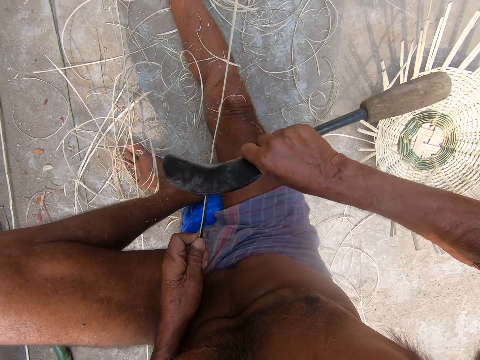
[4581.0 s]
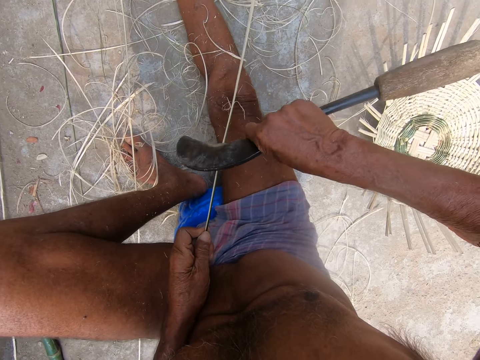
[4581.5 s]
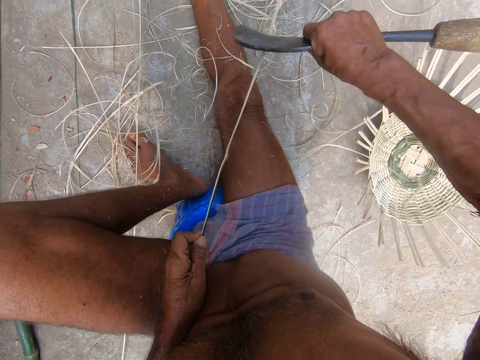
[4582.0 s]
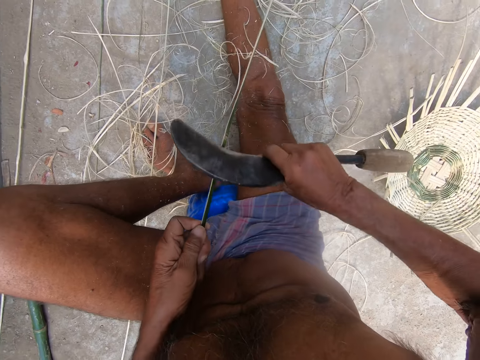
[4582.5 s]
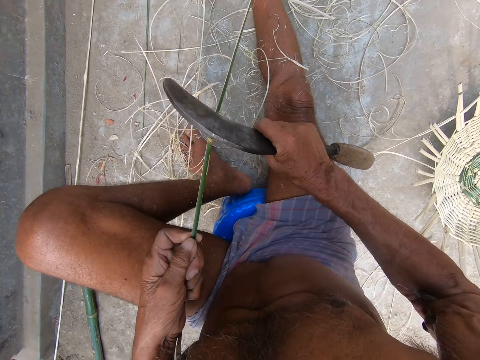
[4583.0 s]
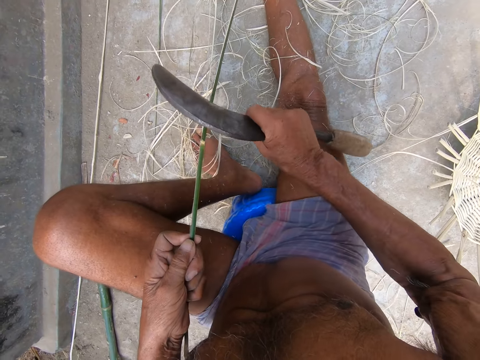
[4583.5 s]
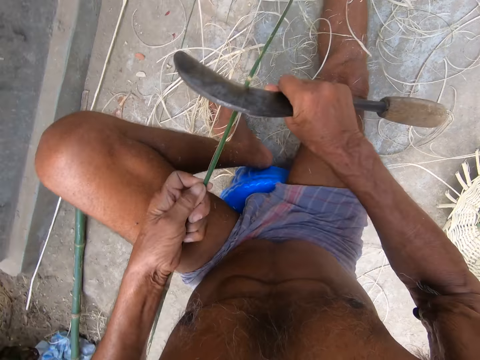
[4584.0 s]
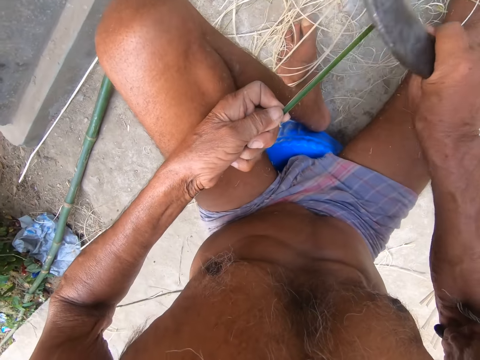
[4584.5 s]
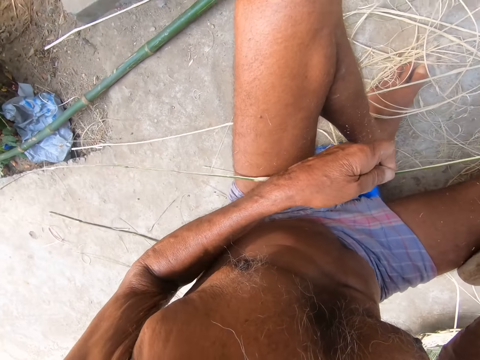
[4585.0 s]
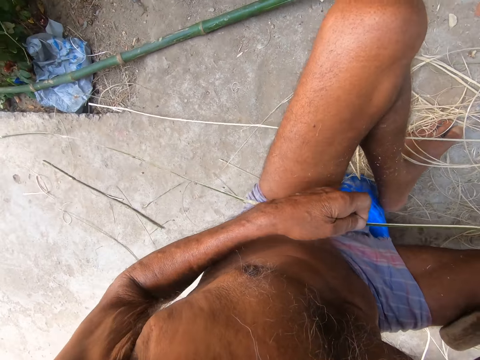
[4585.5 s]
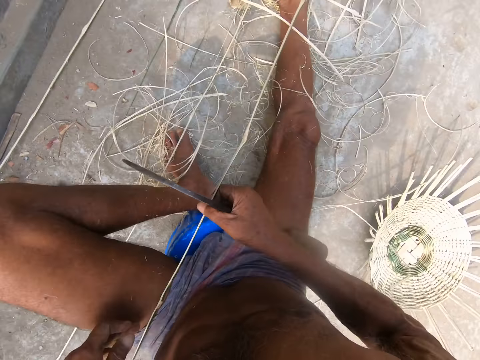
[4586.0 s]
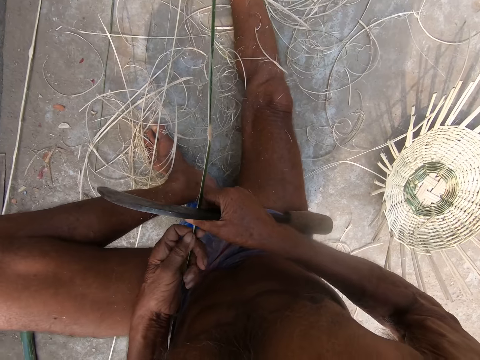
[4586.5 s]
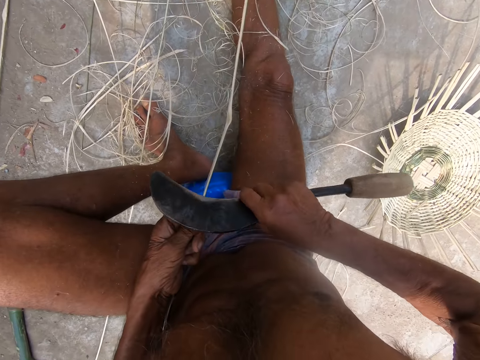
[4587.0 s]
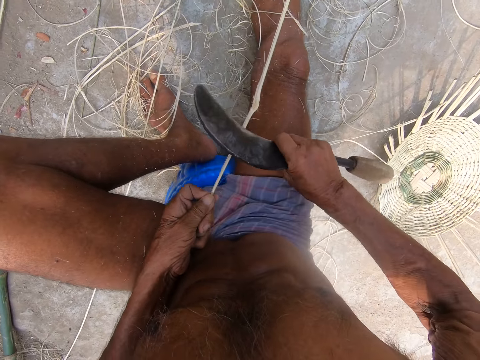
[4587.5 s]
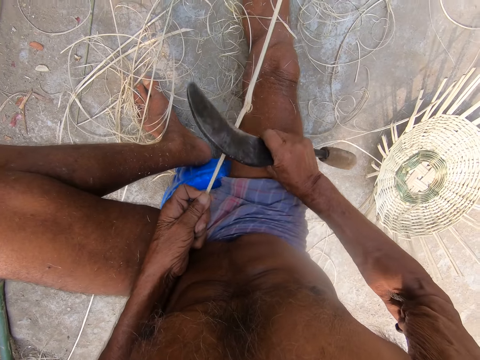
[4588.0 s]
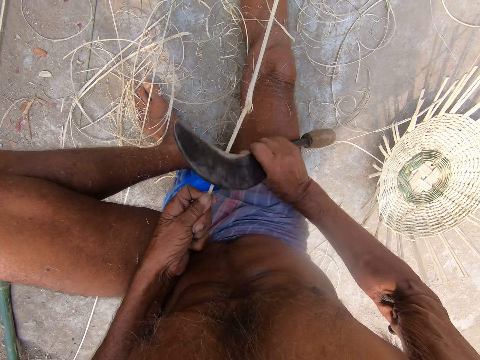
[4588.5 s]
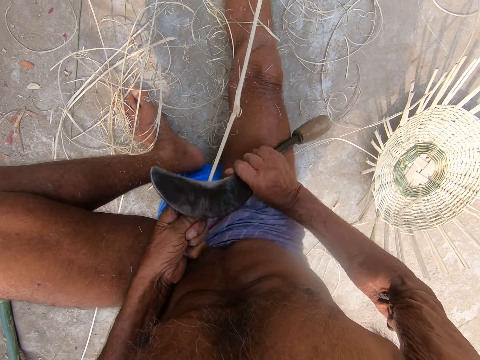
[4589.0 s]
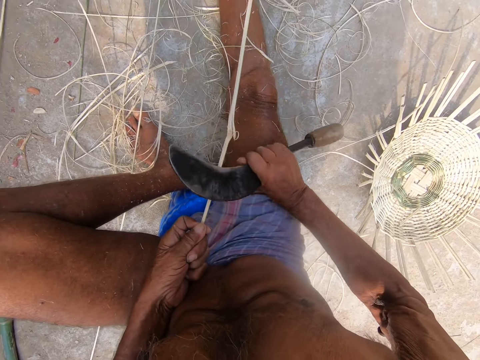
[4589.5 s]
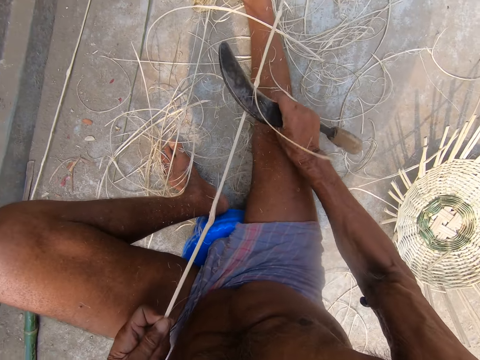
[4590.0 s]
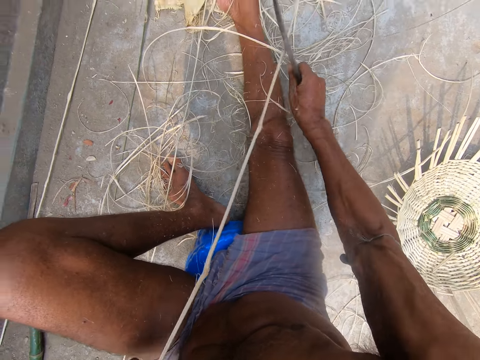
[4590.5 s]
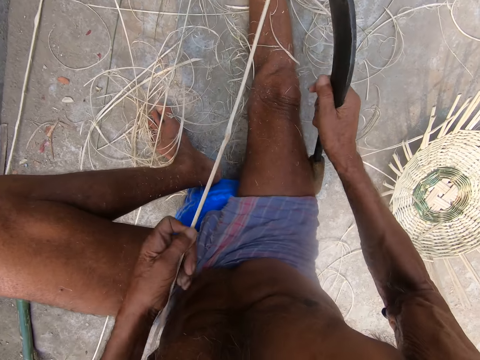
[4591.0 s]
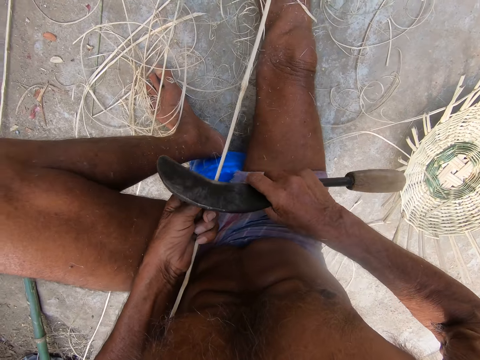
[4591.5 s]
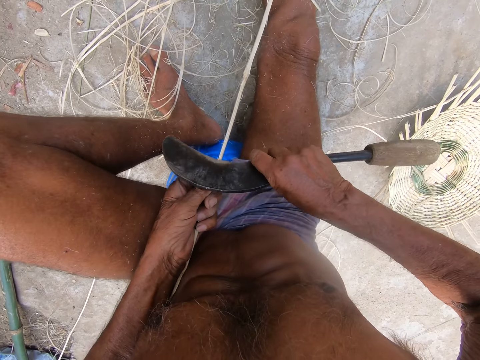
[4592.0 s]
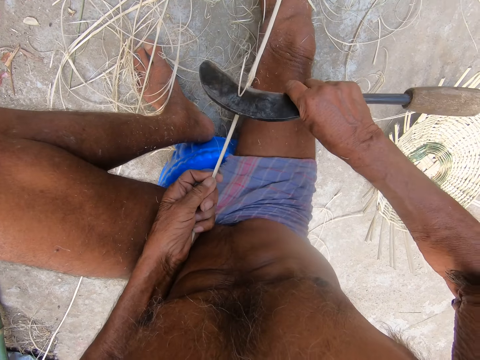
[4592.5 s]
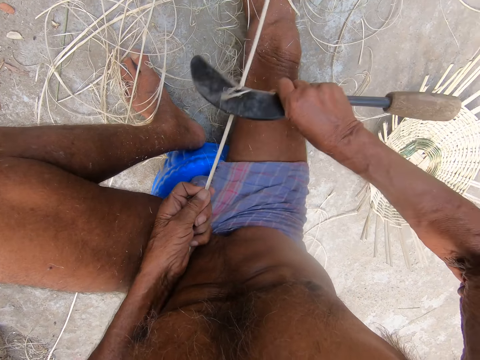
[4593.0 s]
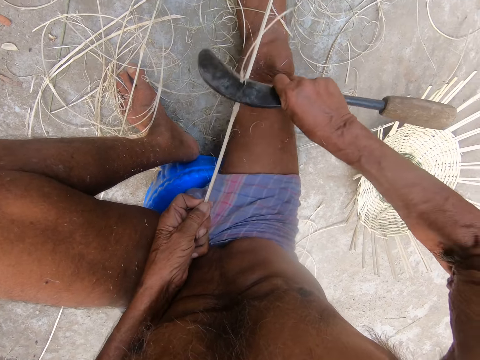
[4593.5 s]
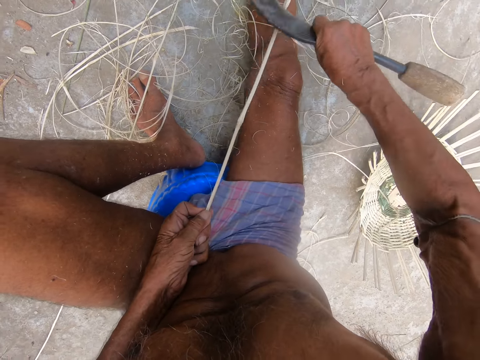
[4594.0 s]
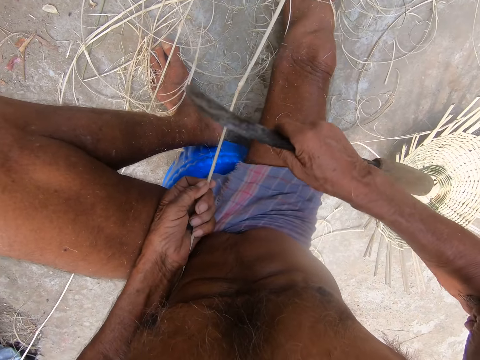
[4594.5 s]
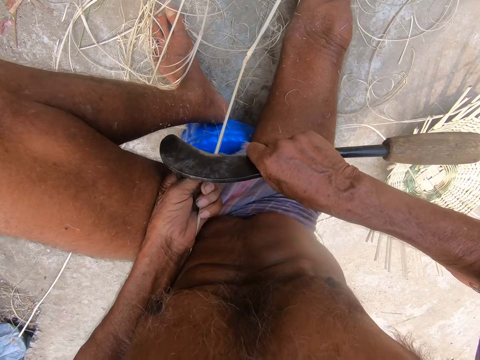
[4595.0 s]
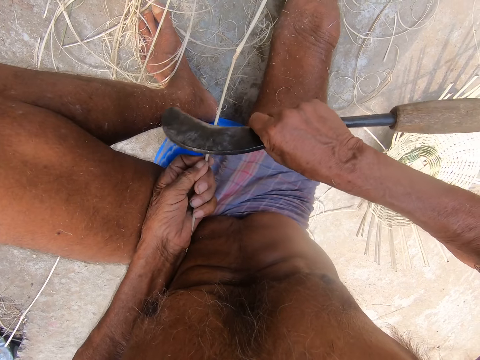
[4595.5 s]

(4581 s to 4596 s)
The camera wearer pulls the bamboo strip on the ground with both hands. He shaves the bamboo strip with the sickle in his right hand.

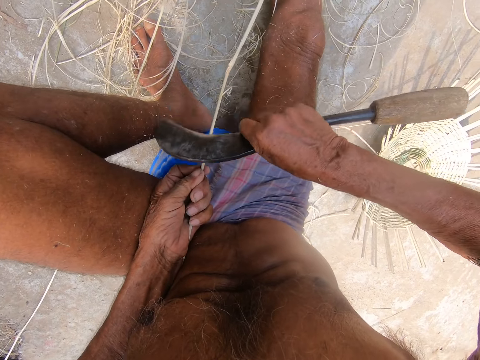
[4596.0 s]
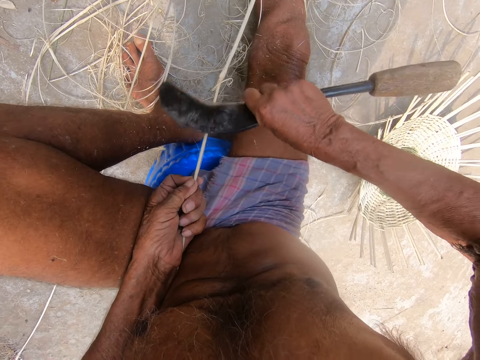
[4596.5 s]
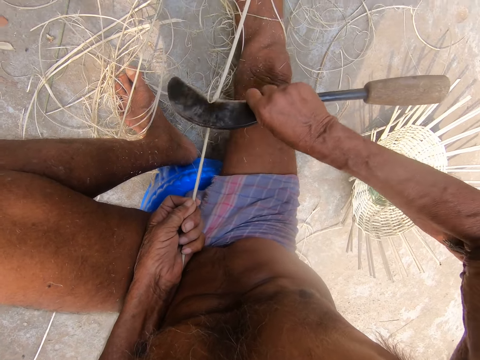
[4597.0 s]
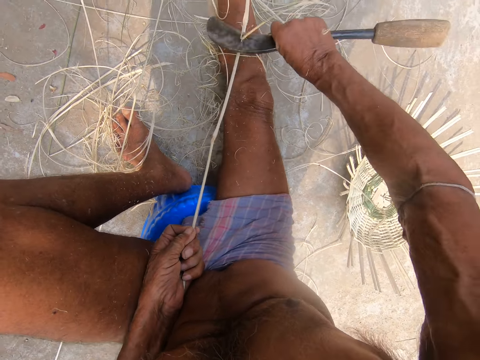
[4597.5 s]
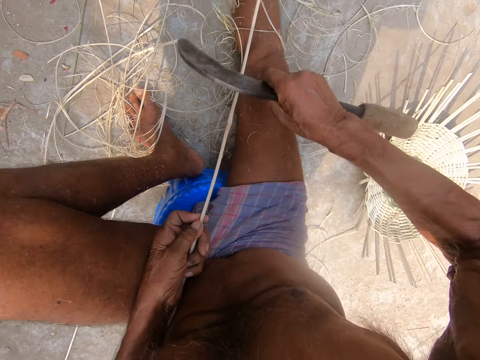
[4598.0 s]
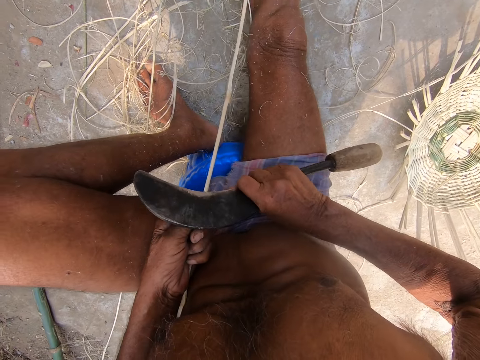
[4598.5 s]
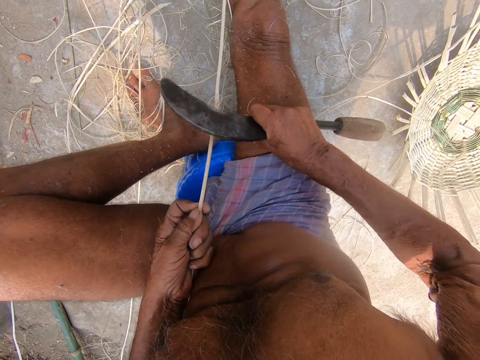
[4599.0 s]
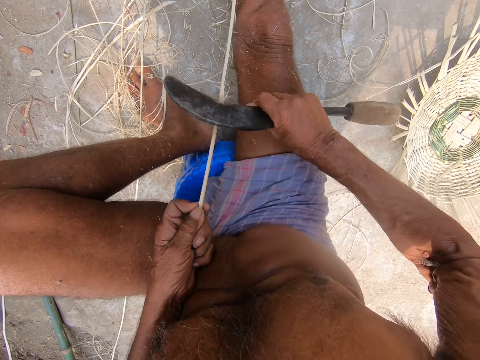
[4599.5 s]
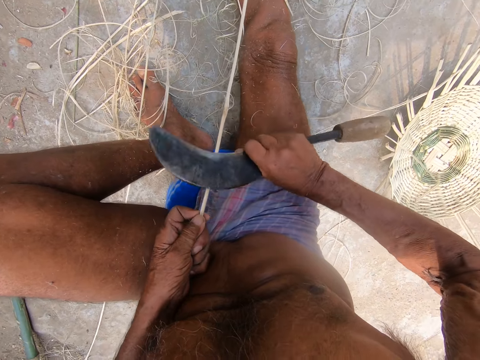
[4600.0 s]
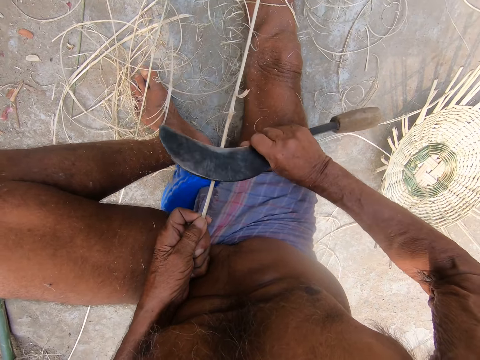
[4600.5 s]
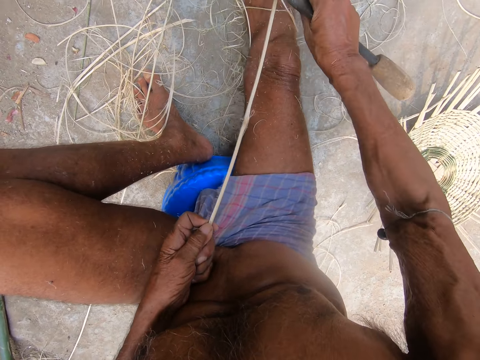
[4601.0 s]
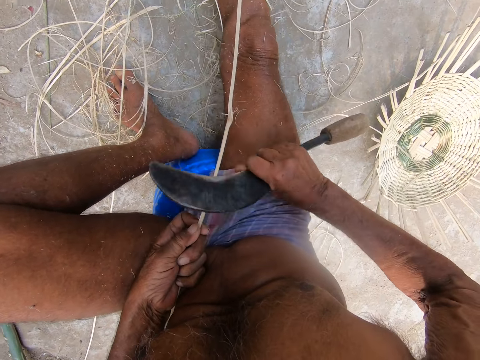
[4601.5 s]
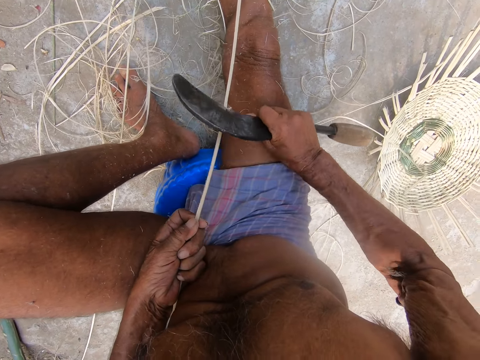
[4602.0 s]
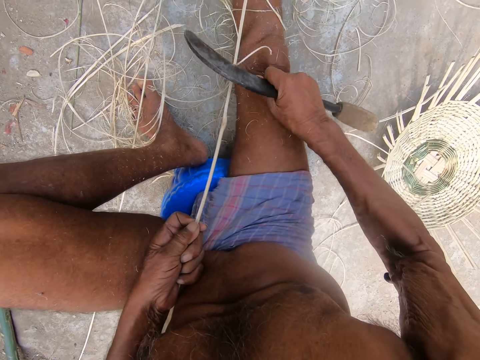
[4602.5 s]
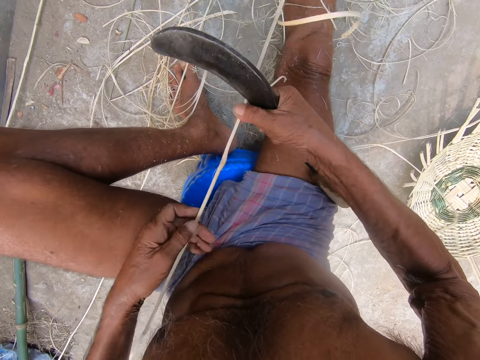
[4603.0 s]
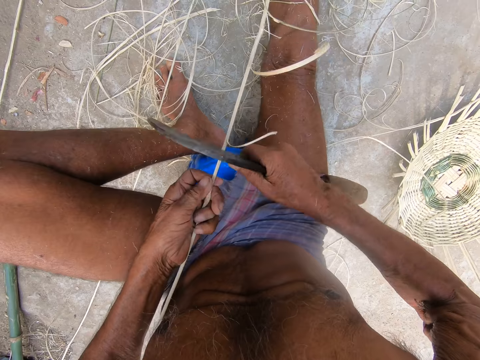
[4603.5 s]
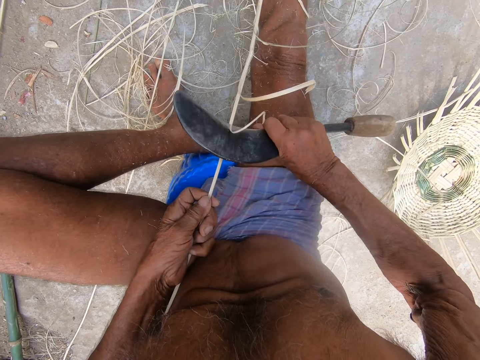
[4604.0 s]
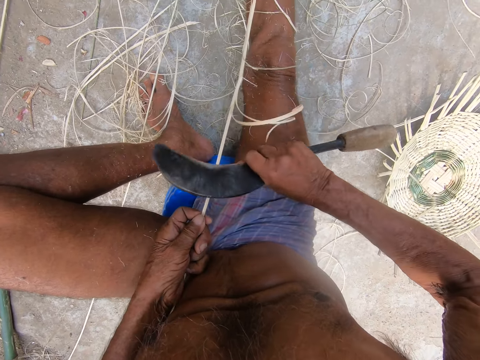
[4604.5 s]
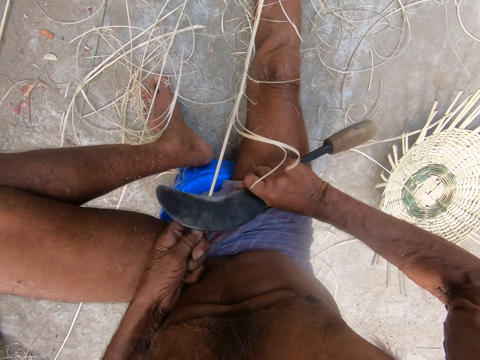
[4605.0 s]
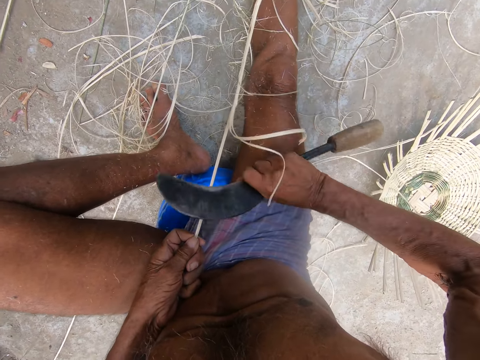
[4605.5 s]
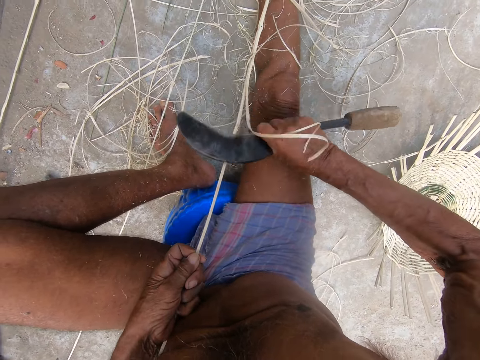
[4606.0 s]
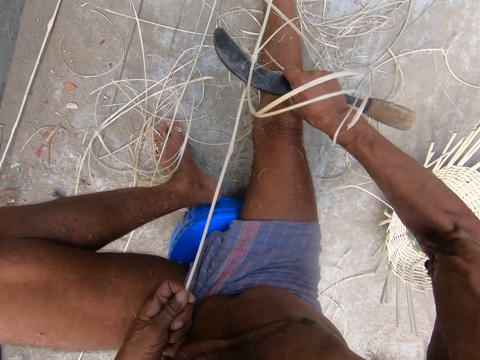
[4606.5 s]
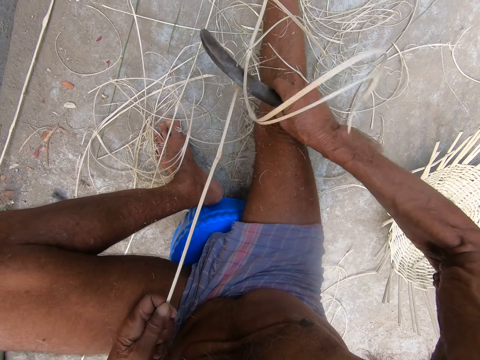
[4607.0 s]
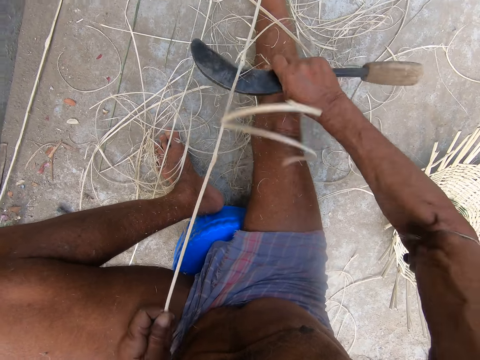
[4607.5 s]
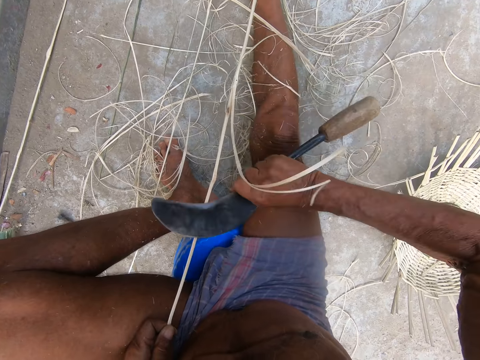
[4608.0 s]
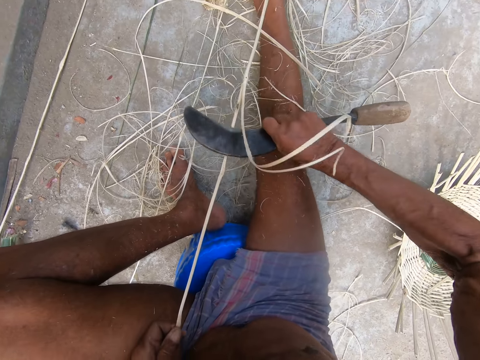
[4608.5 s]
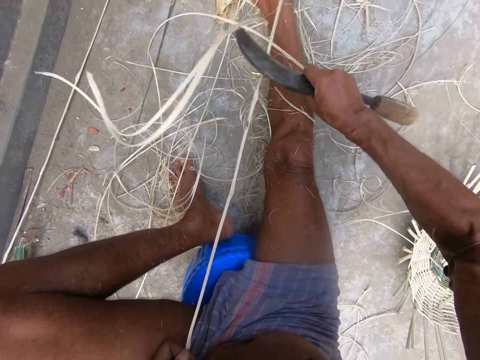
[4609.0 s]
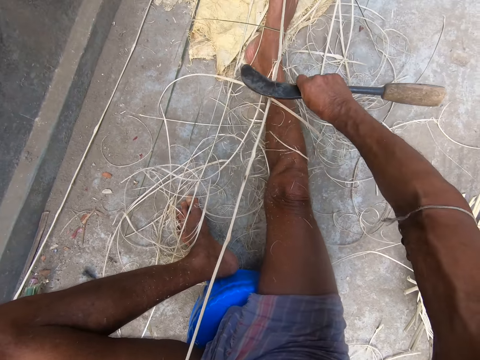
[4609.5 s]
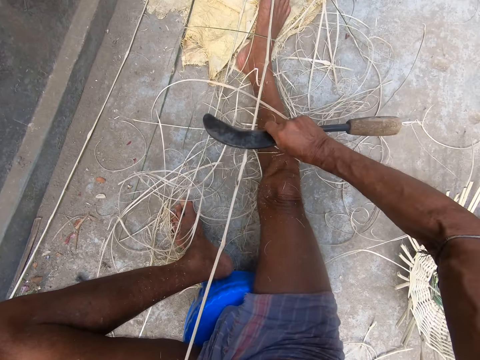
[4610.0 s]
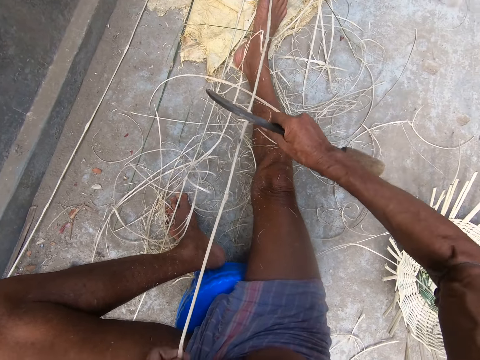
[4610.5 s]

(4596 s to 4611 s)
The camera wearer pulls the bamboo strip on the ground with both hands. He shaves the bamboo strip with the sickle in his right hand.
